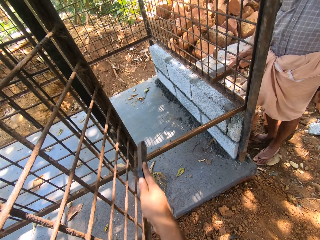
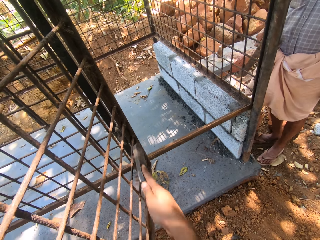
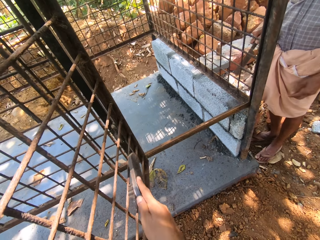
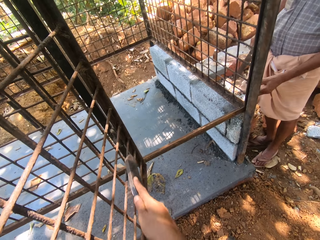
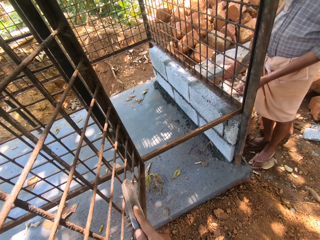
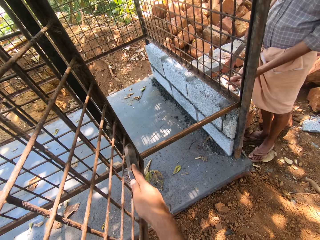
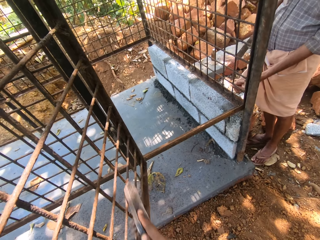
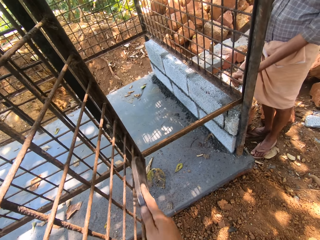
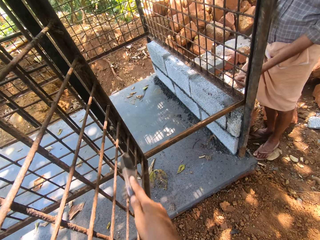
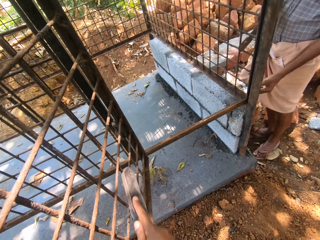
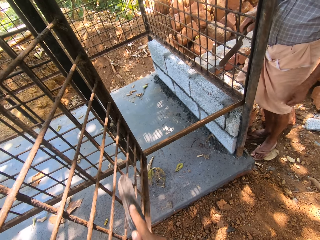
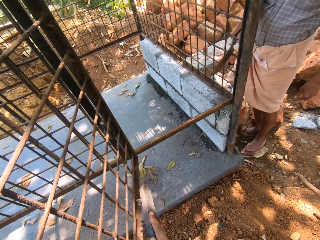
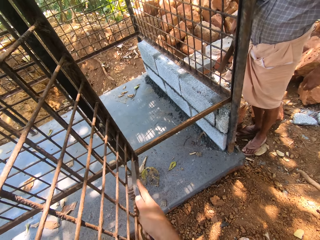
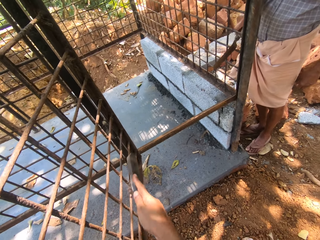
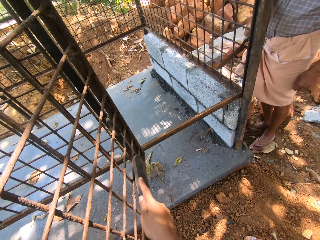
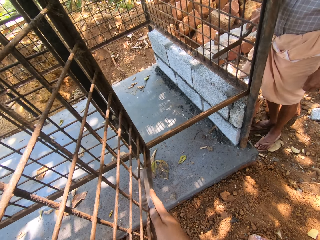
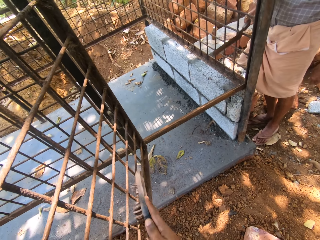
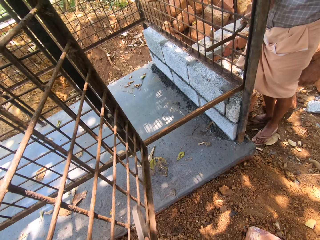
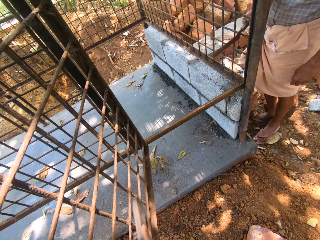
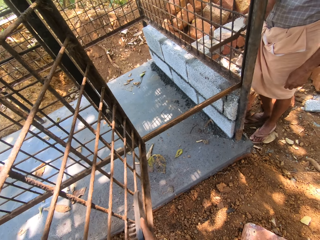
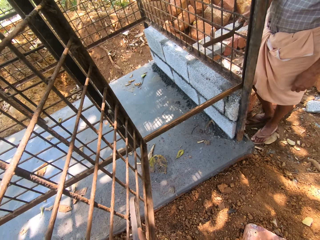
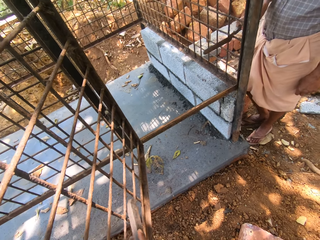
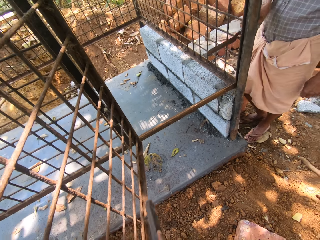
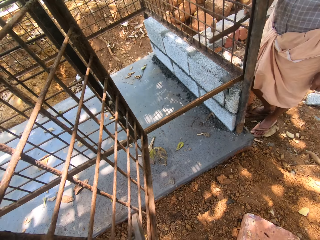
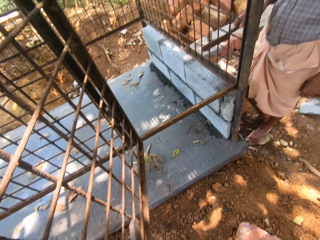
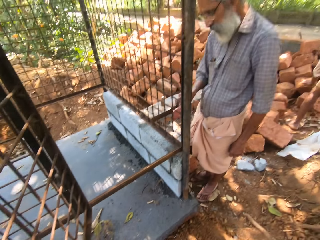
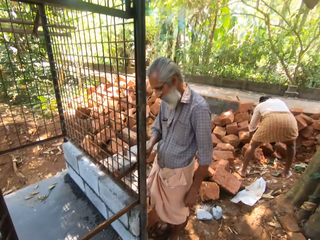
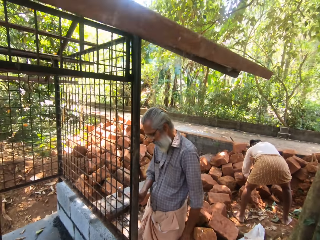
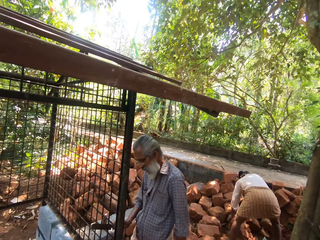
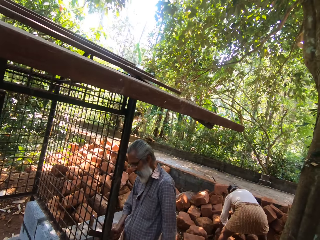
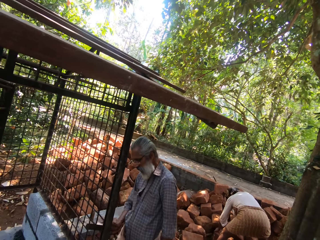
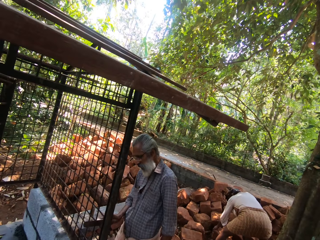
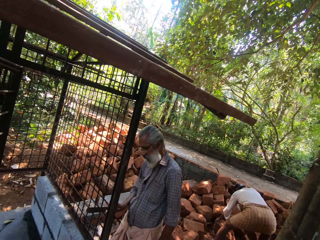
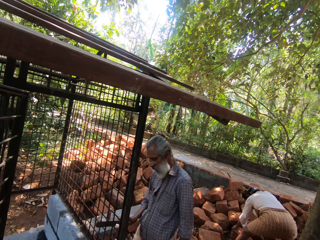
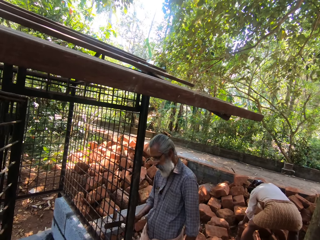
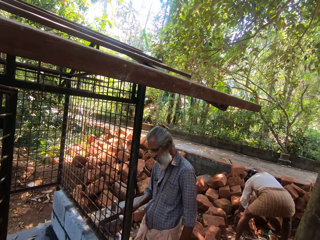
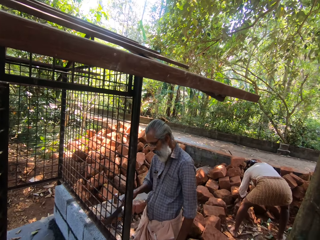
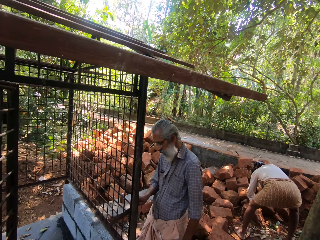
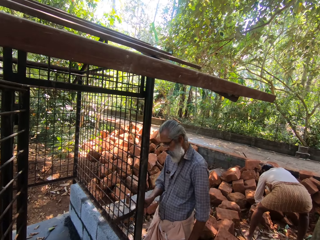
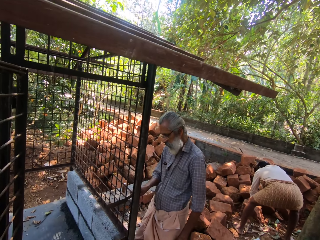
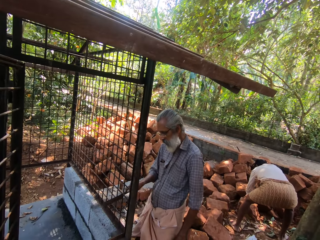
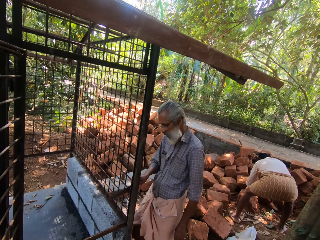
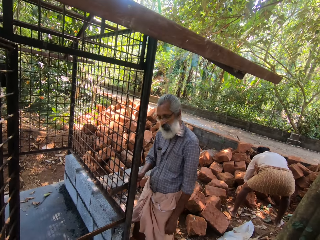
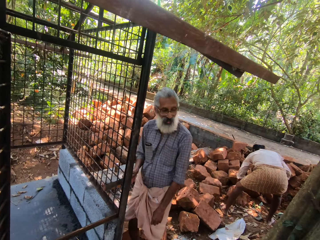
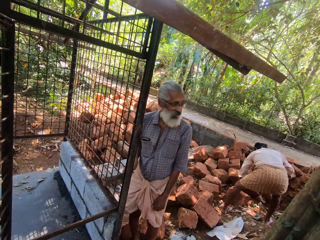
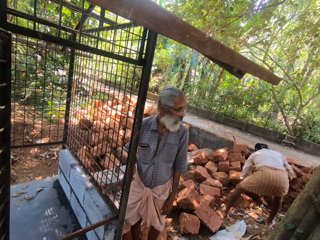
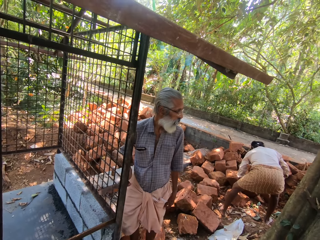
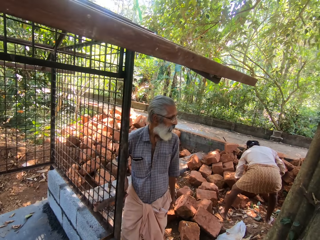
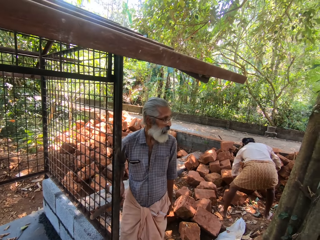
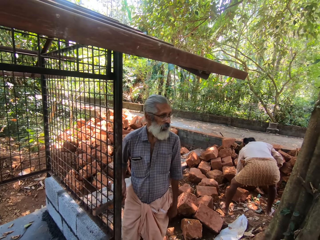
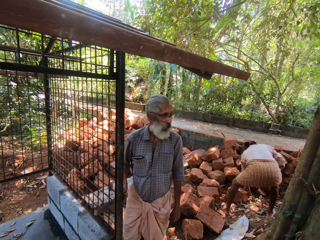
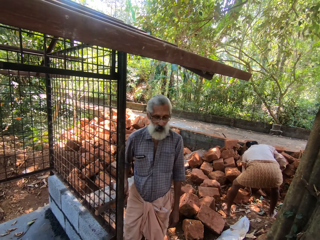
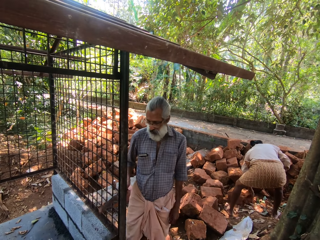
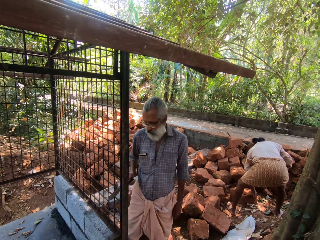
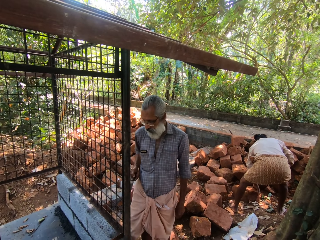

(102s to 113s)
A person moves the hand on the metal. The person scratches the metal. The camera wearer turns around. Another person moves the stone. A person scrubs the grill with a metal bar. The person turns to the back.

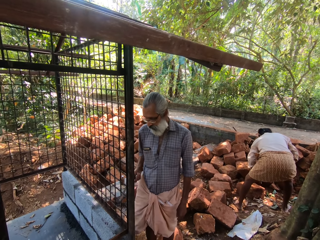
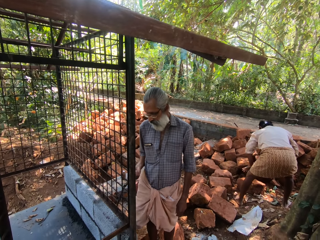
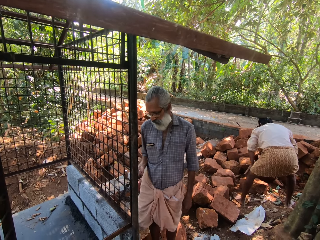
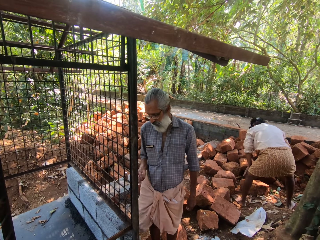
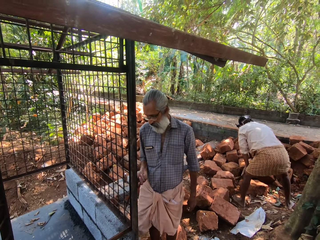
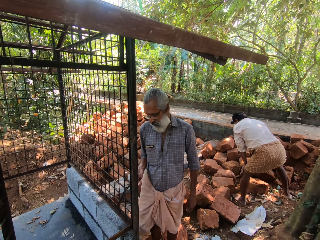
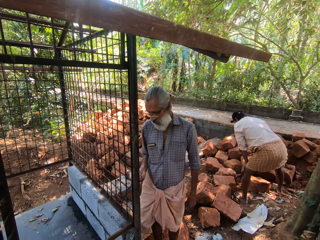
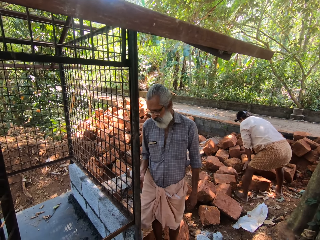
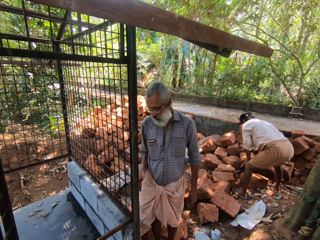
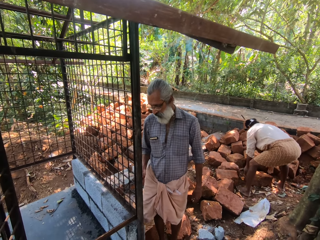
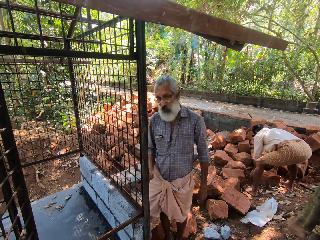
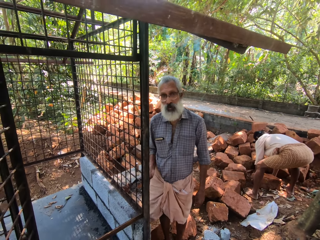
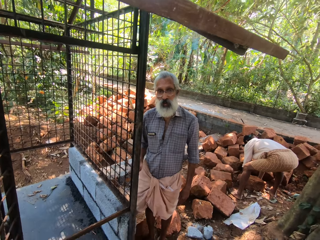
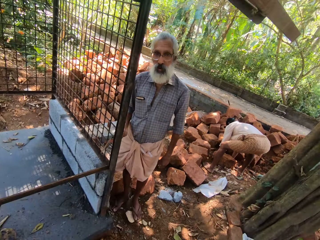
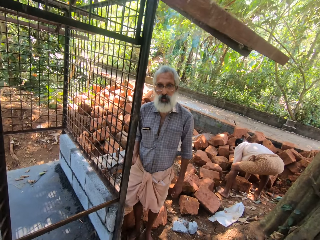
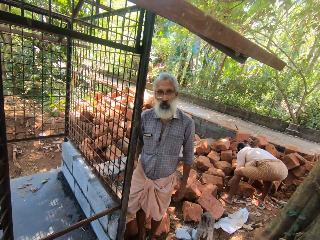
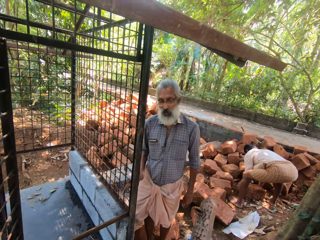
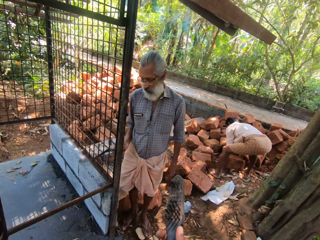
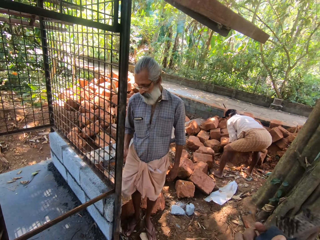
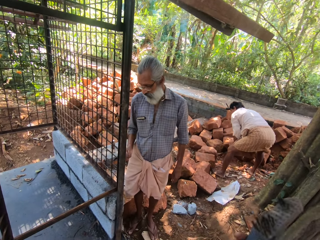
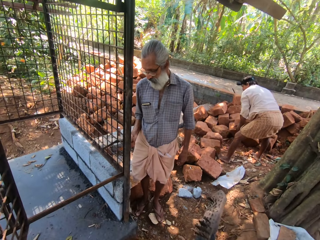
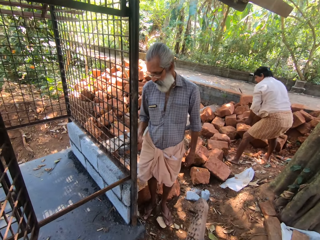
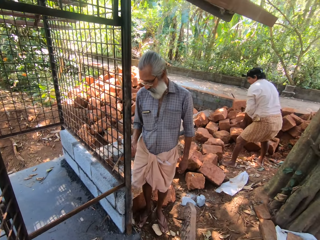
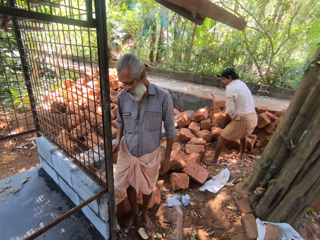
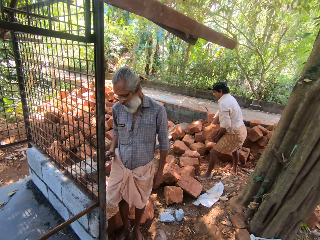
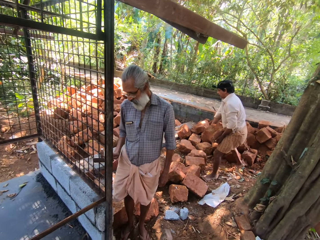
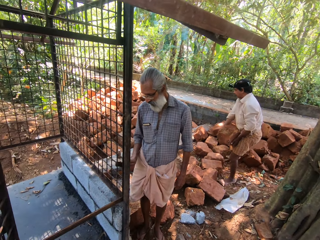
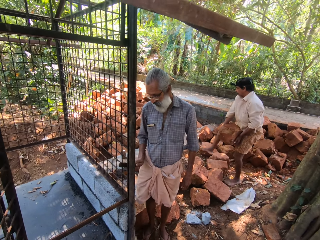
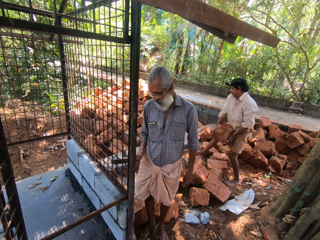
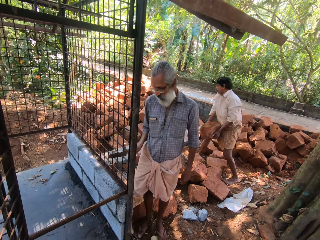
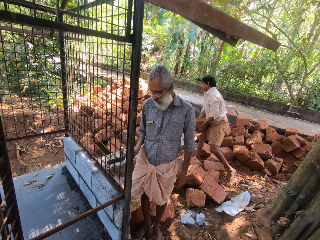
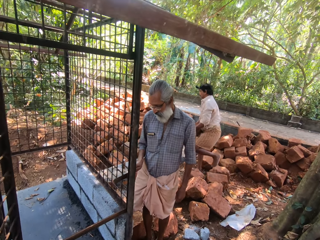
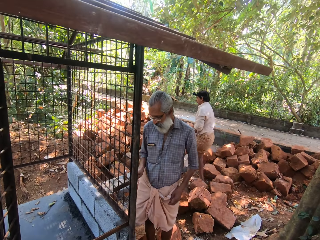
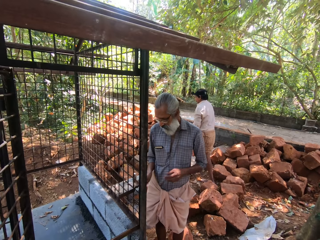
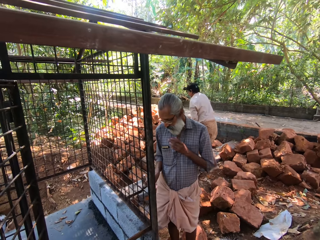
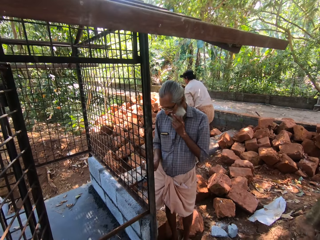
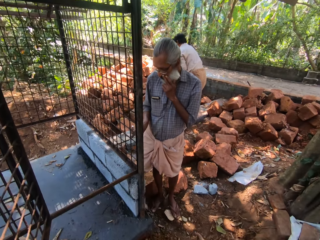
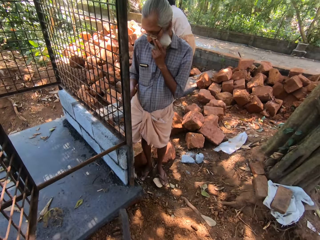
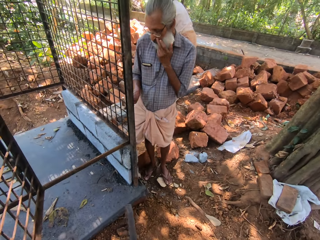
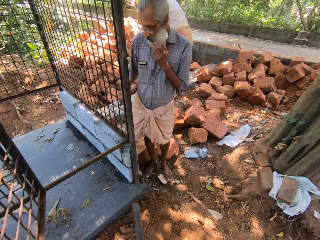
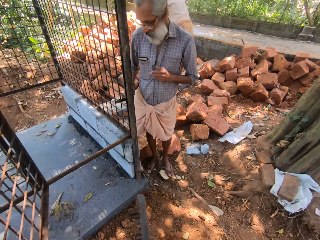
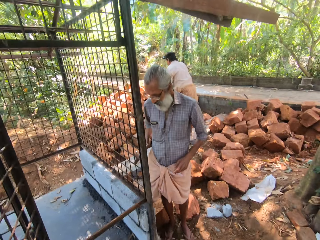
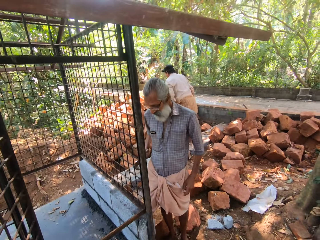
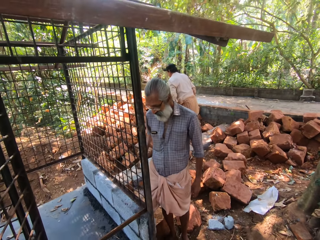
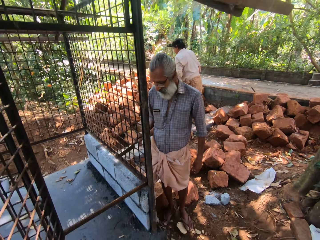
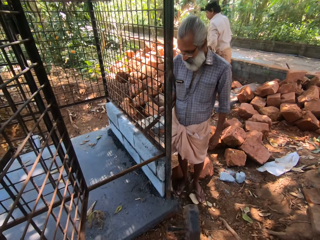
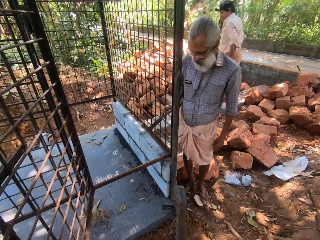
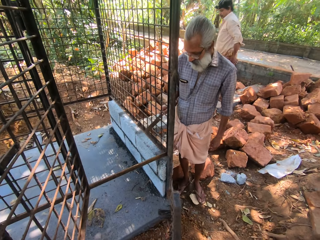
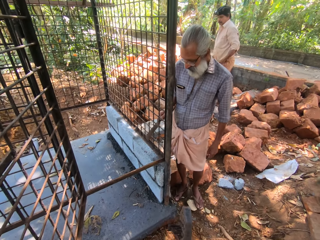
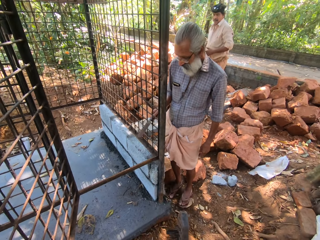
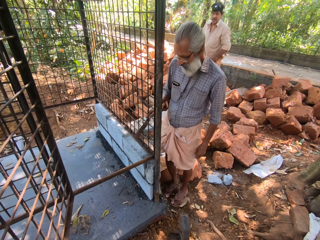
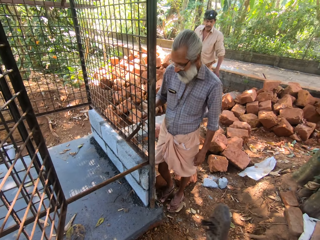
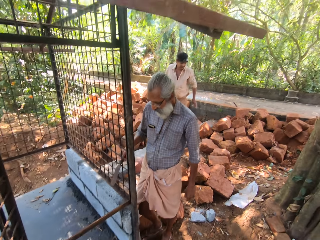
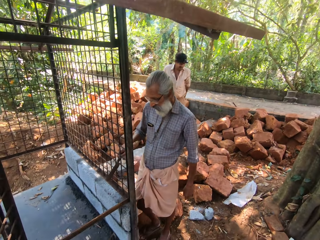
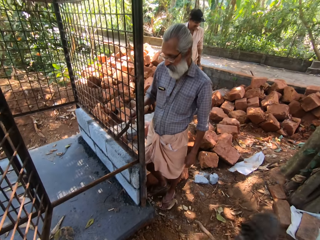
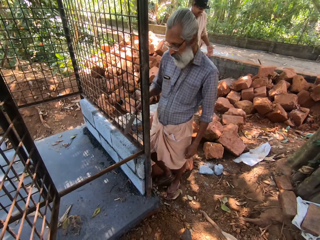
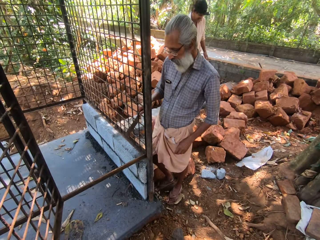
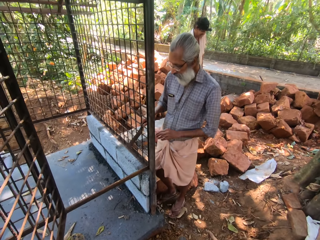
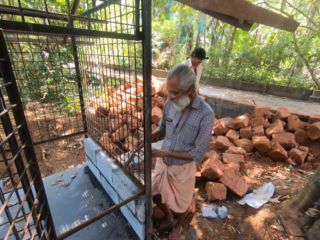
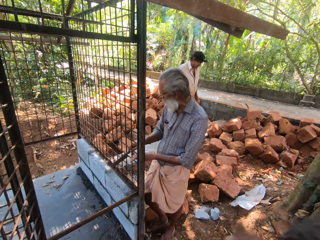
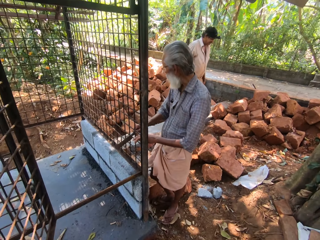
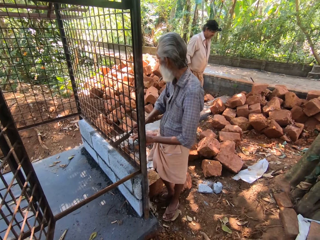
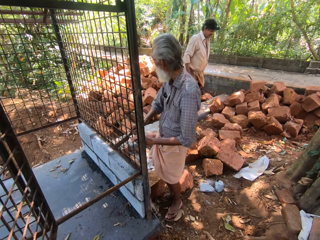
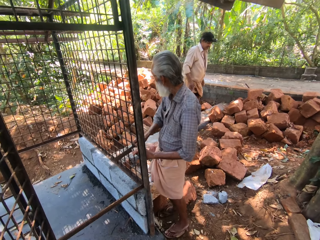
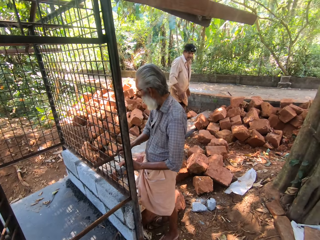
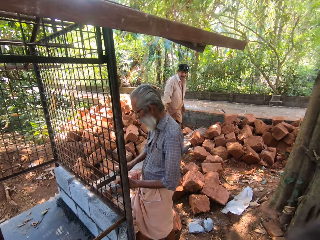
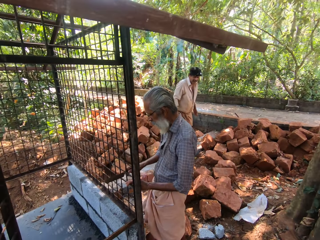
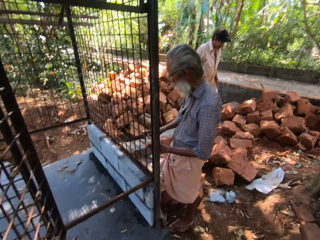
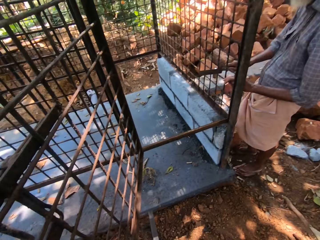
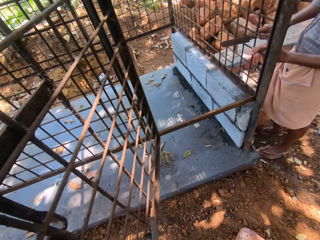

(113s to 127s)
A person carries the stone. A person scrubs the grill with a metal bar. The first person walks with the stone. The camera wearer moves the hand with the brush. The first person scratches the metal. Another person moves the hand to the chin. The first person drops the stone down and moves the hand on the cloth. The camera wearer moves the brush on the hand and turns around. The other person holds the metal.
